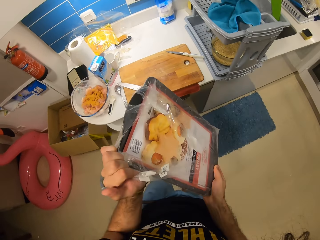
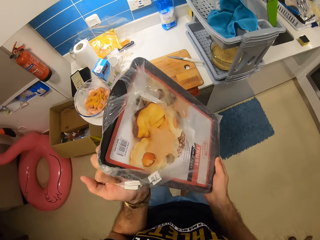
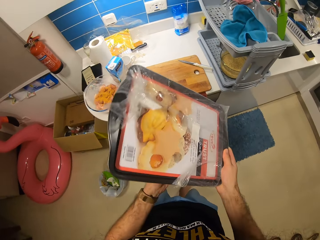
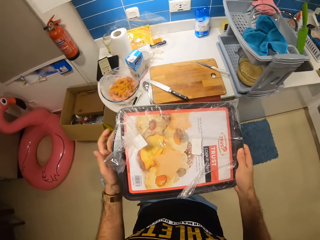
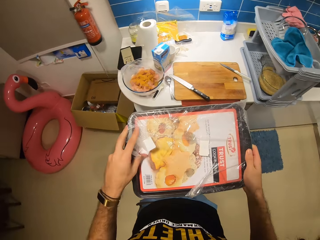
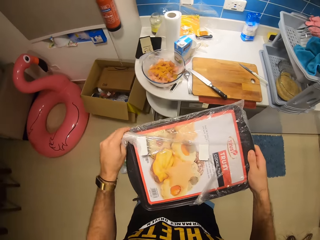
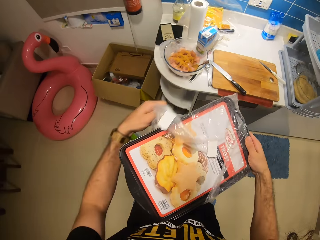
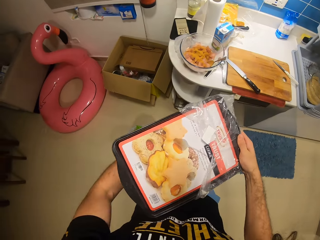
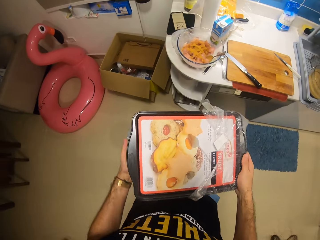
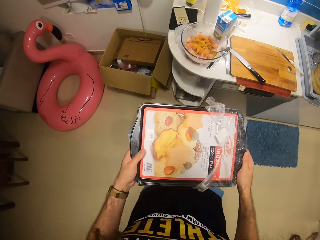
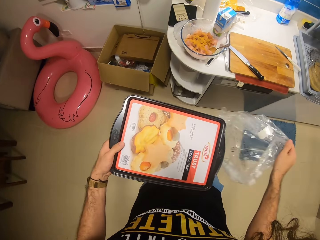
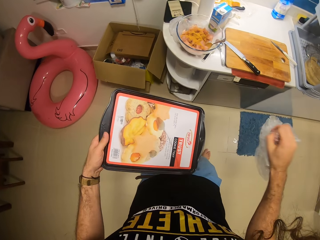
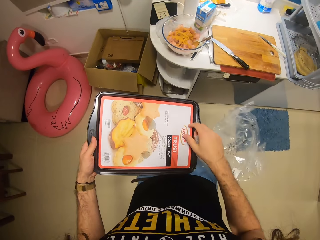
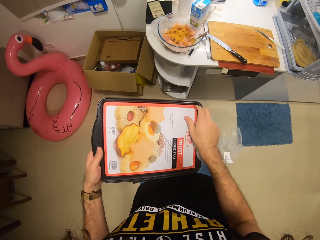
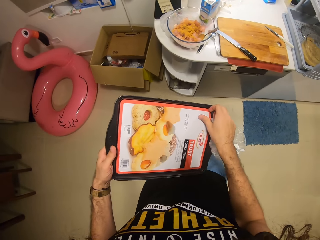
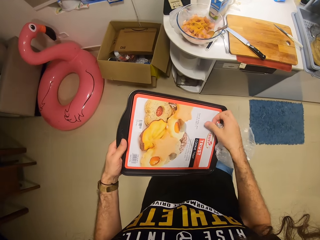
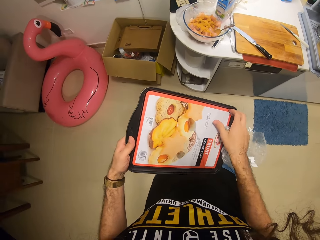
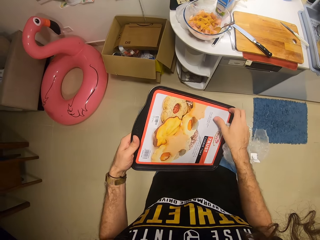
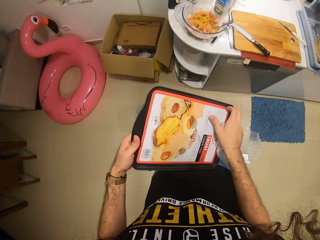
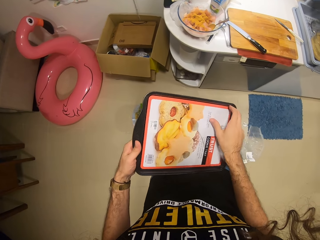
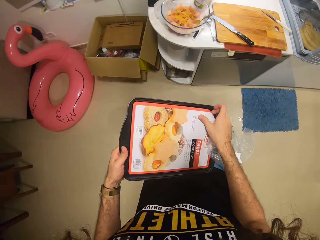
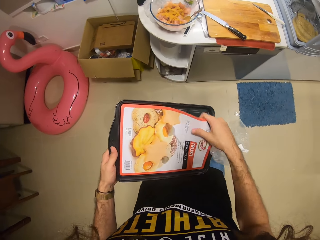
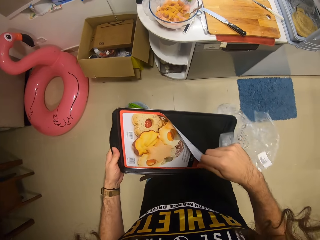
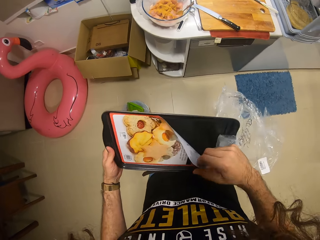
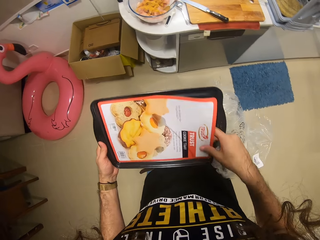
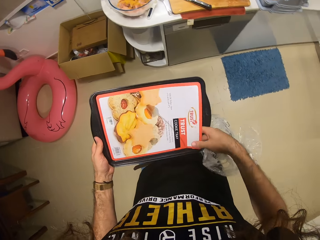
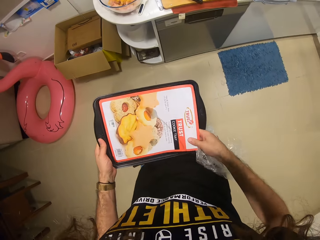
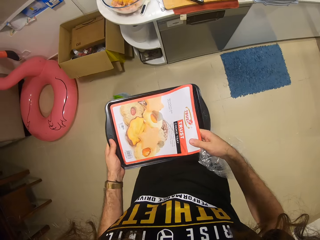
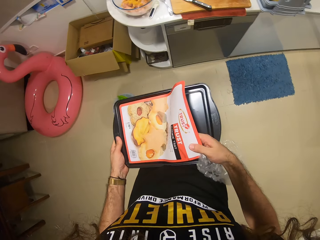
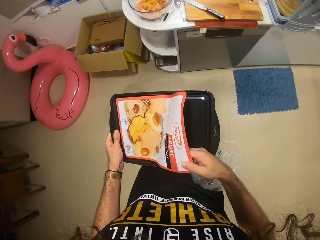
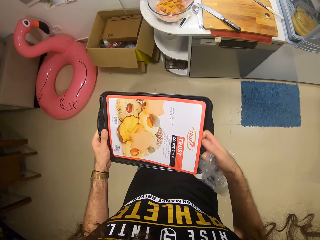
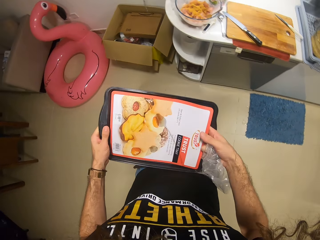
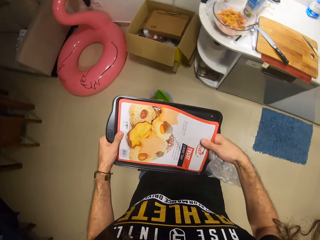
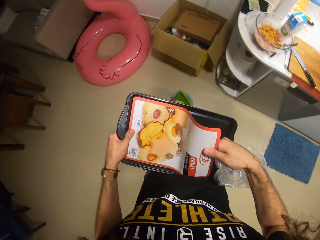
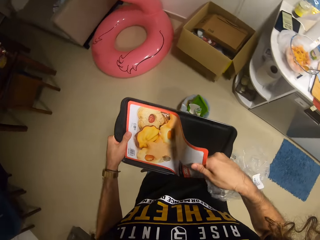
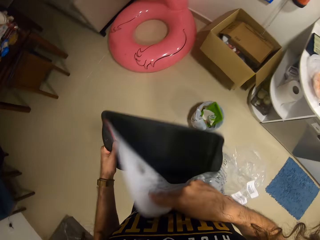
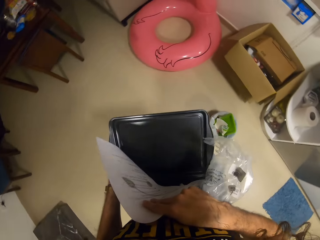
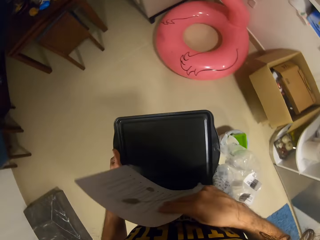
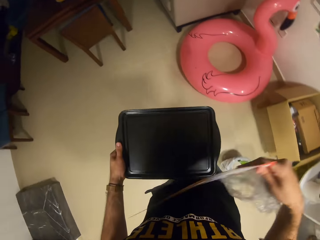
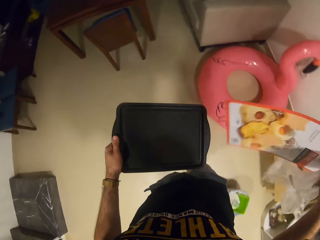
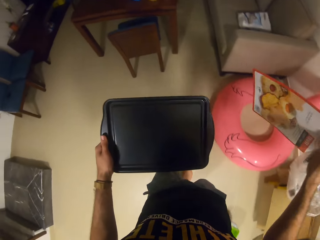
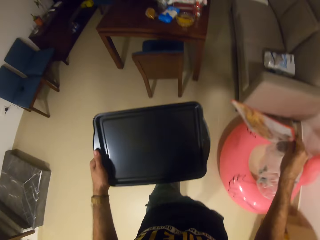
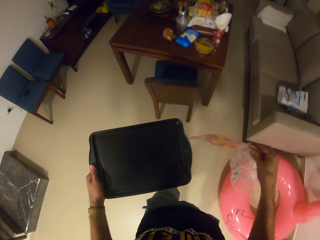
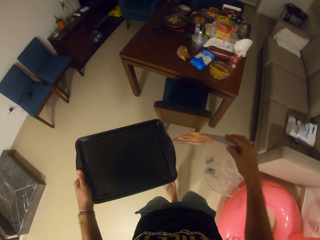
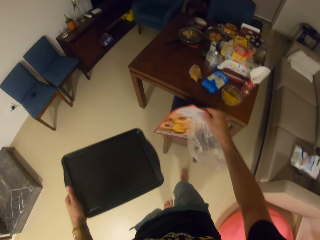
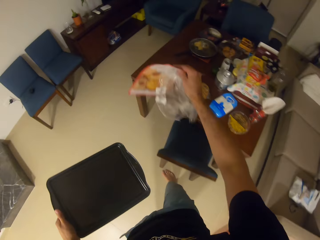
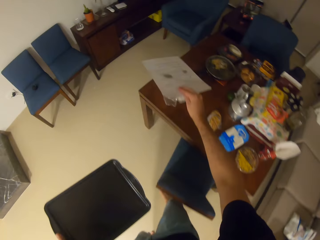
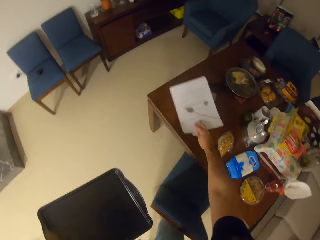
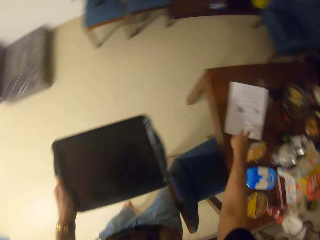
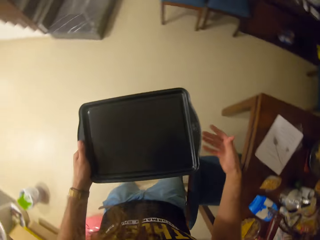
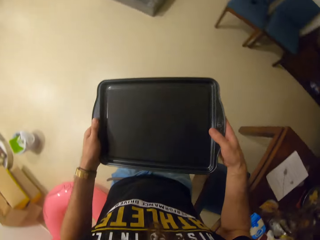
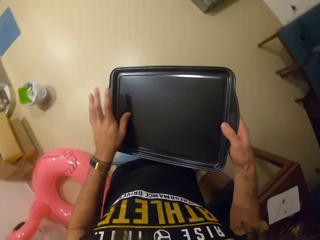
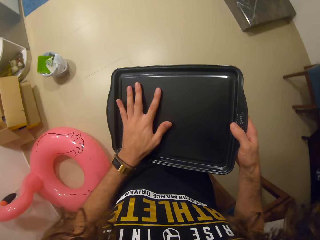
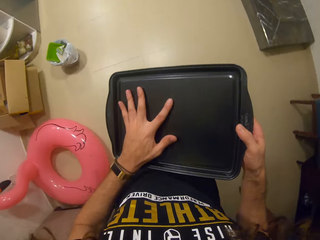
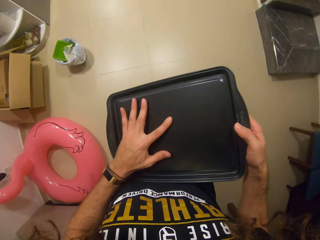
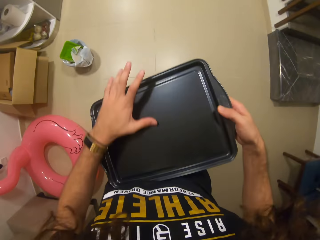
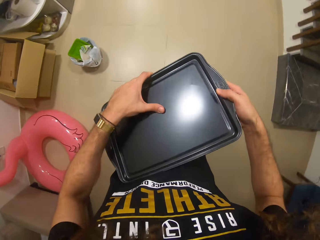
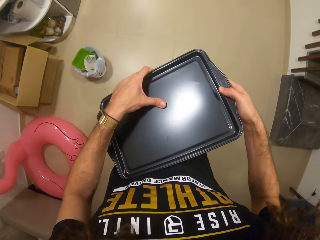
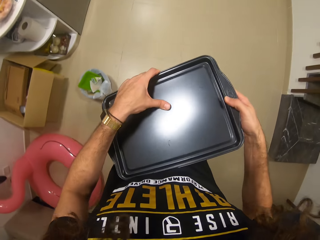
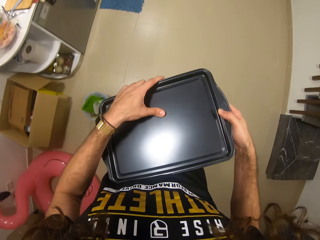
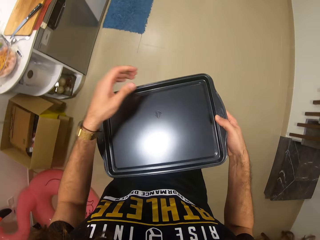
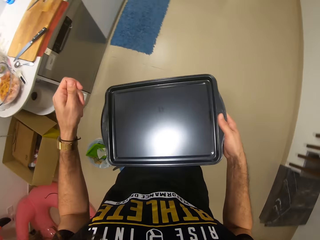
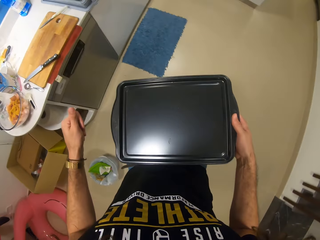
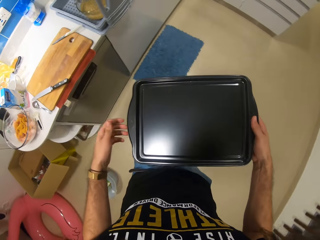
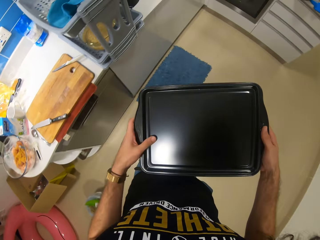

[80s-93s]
The camera wearer unwraps the baking tray. They put the papers on the table.

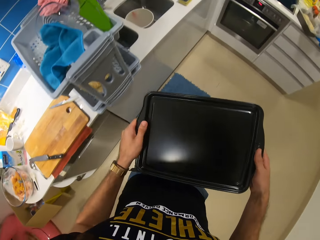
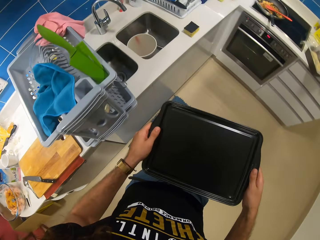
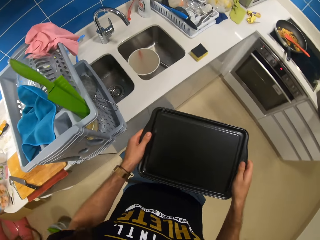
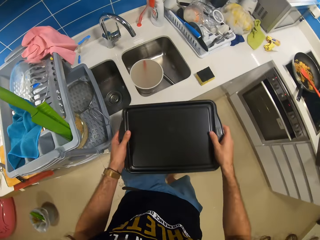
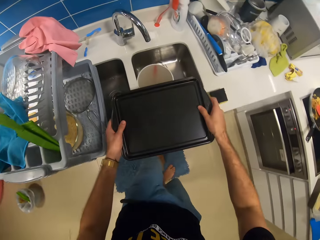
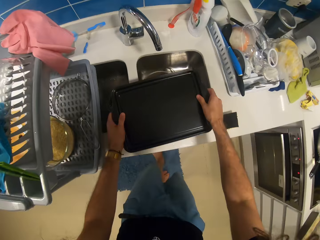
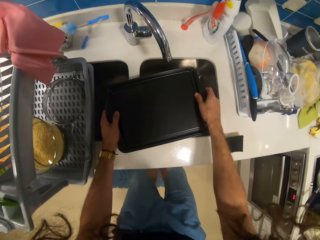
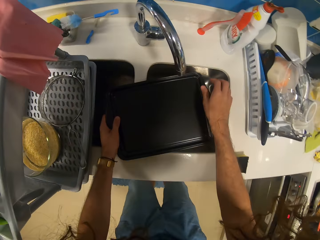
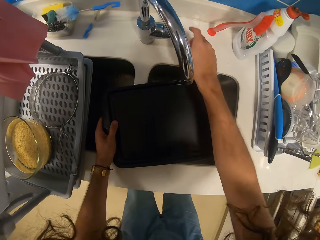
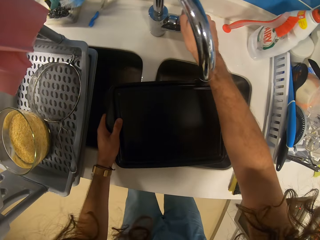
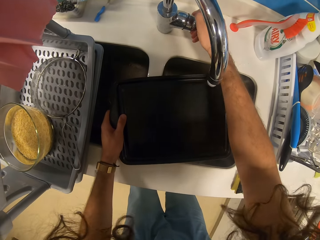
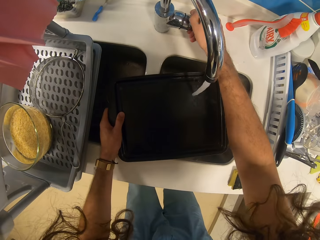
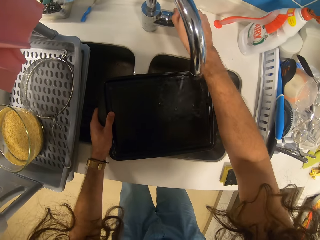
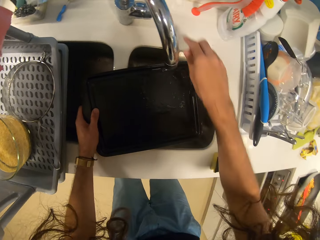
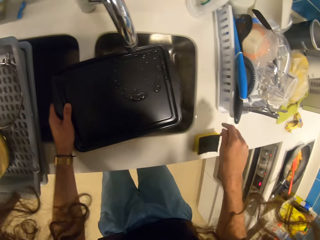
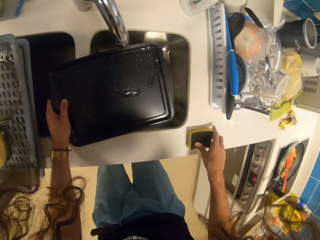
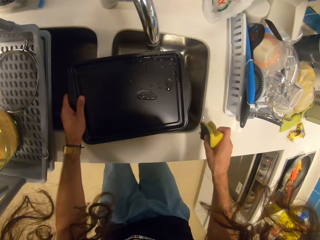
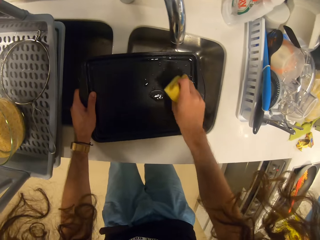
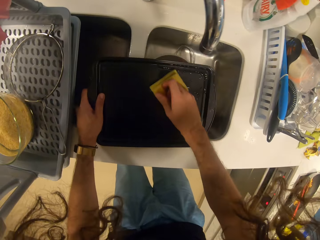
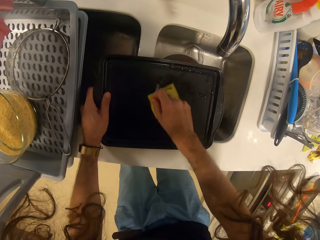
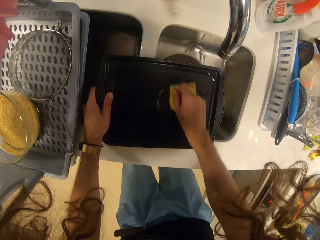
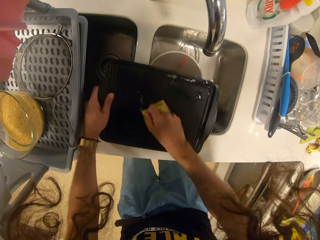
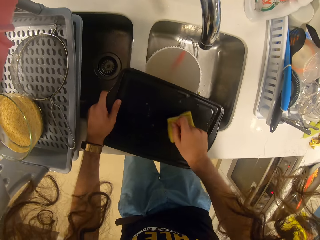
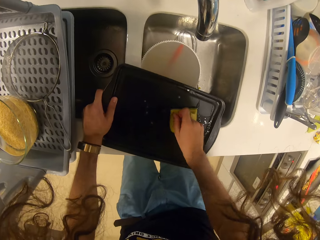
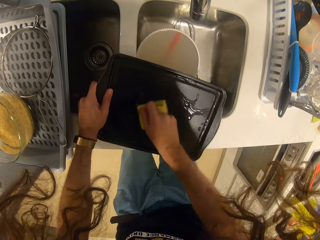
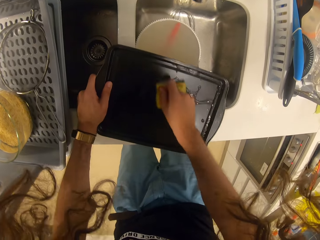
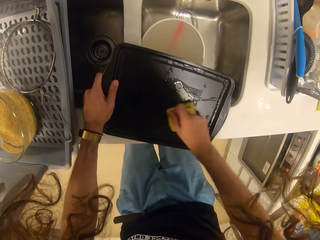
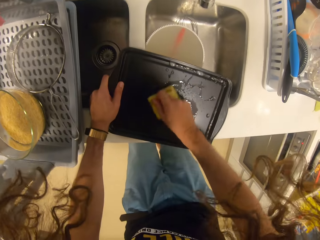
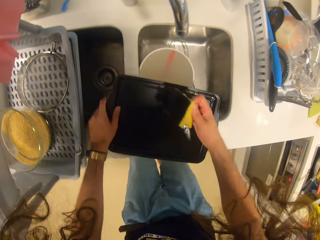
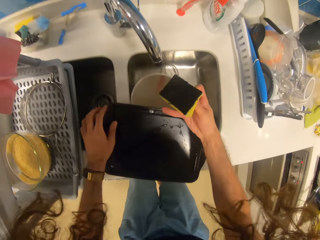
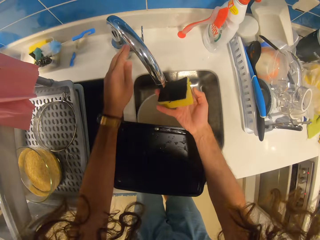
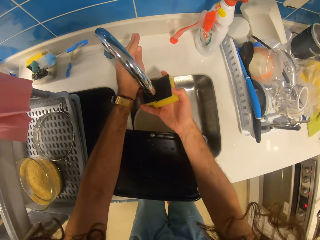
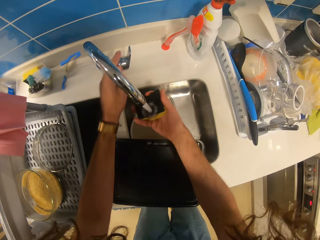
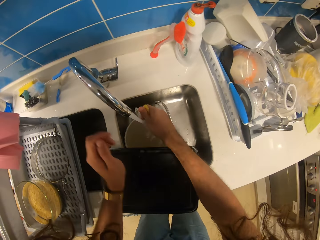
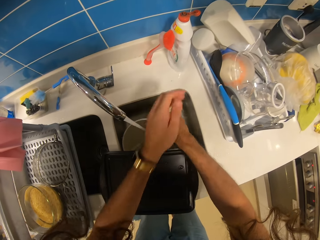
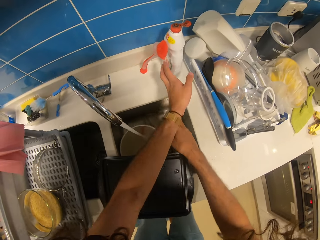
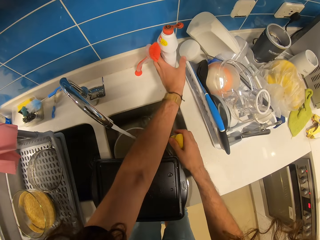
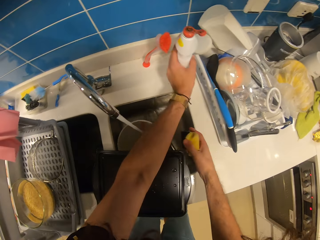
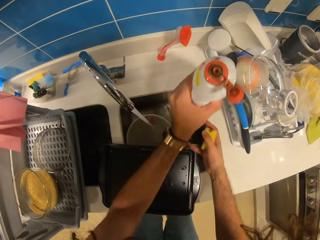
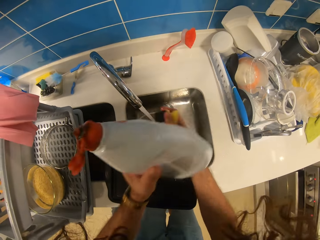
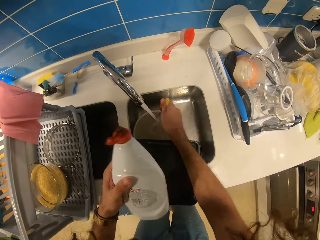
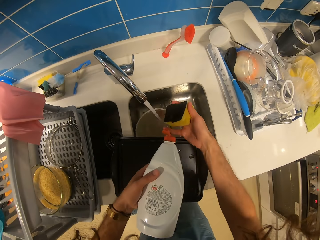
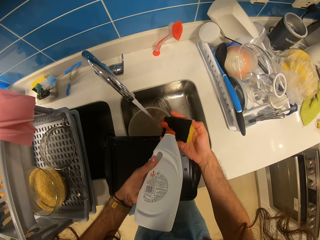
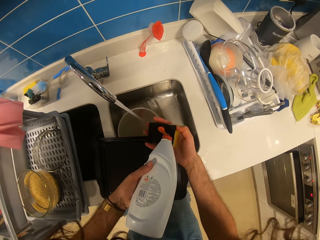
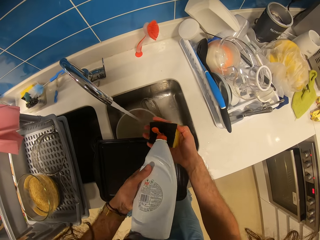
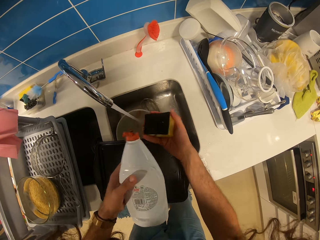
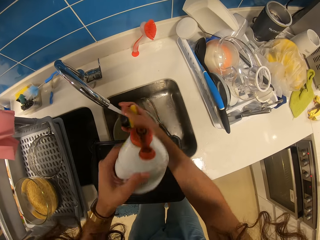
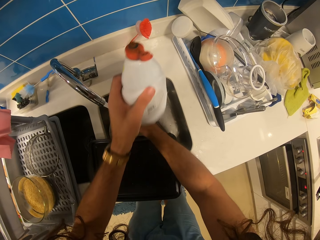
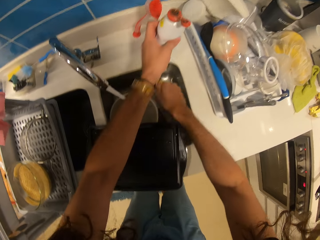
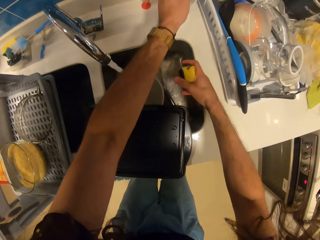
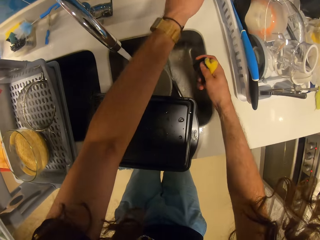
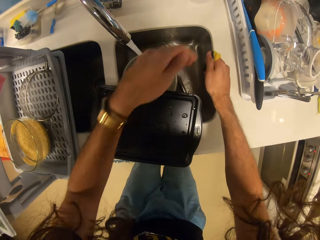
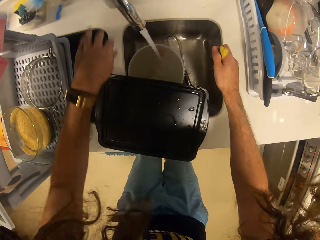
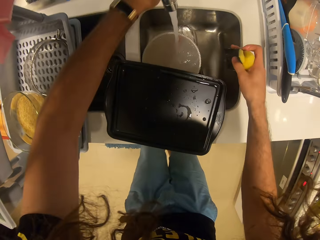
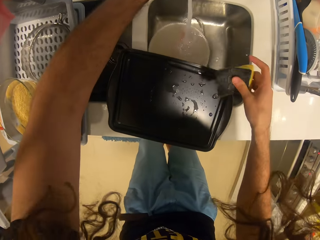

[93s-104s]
The camera wearer opens the tap, picks up a sponge and washes the baking tray. They open the tap, pick up a liquid soap and pour the liquid soap on the sponge. They put the liquid soap on the counter top.
